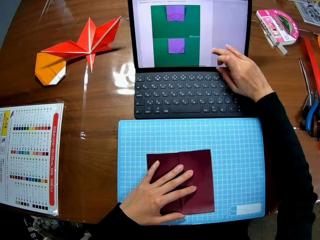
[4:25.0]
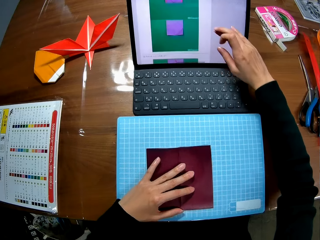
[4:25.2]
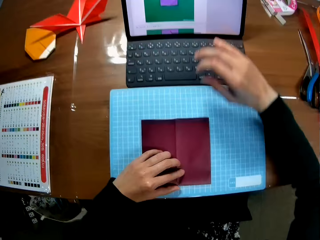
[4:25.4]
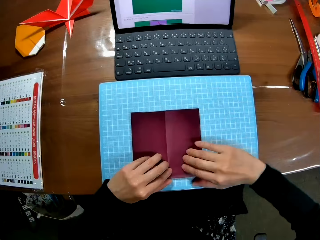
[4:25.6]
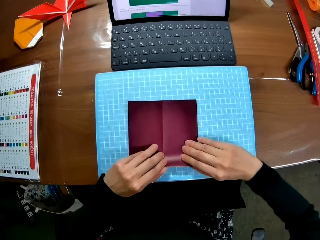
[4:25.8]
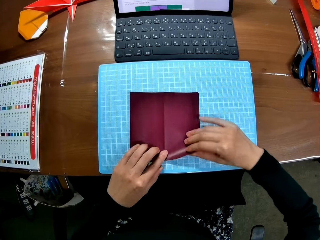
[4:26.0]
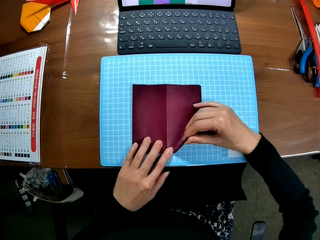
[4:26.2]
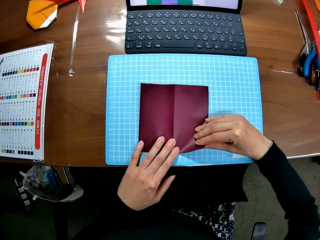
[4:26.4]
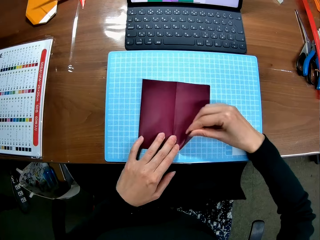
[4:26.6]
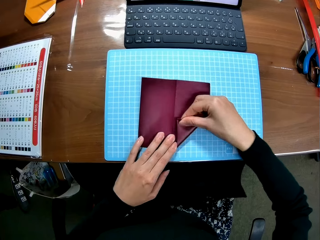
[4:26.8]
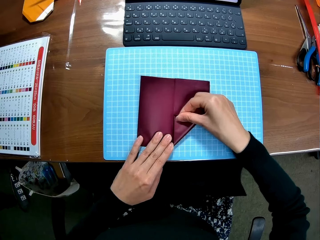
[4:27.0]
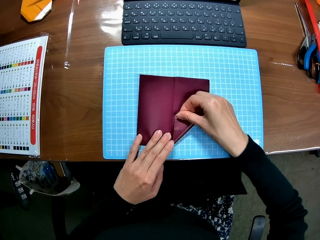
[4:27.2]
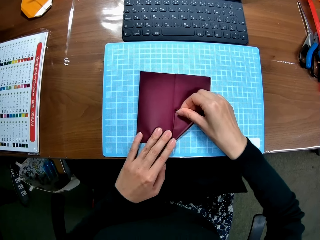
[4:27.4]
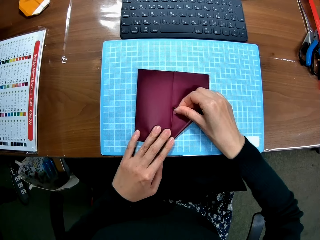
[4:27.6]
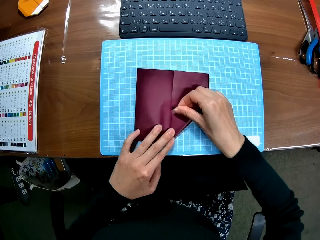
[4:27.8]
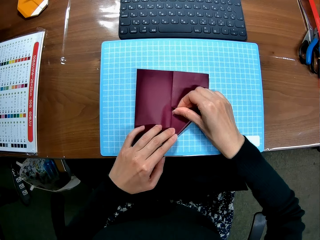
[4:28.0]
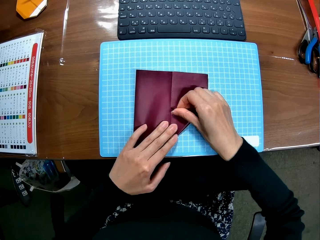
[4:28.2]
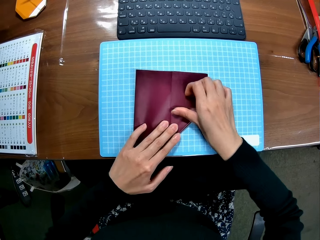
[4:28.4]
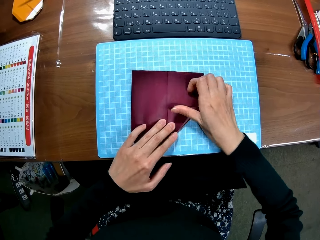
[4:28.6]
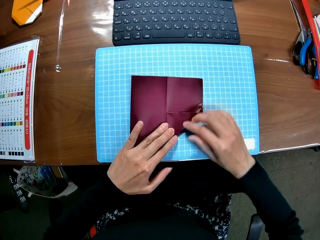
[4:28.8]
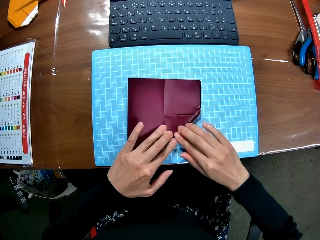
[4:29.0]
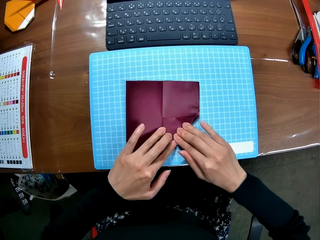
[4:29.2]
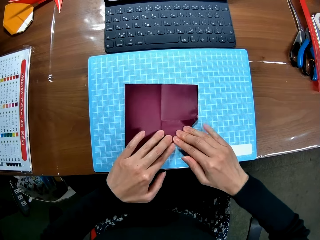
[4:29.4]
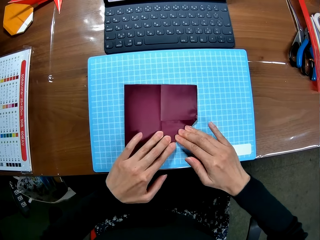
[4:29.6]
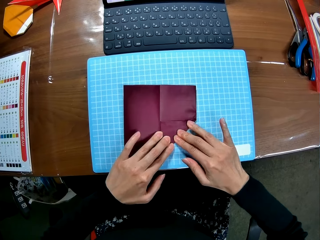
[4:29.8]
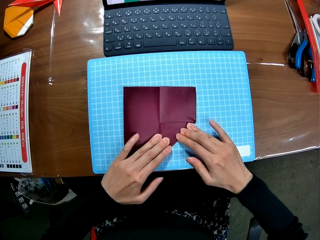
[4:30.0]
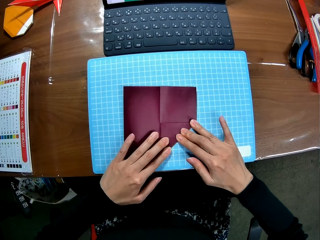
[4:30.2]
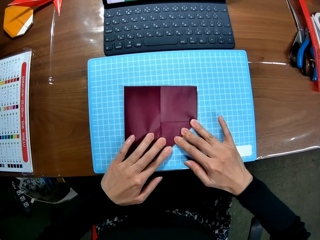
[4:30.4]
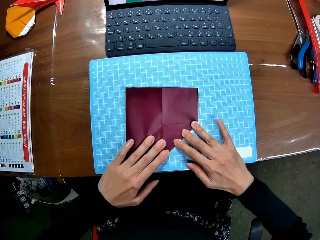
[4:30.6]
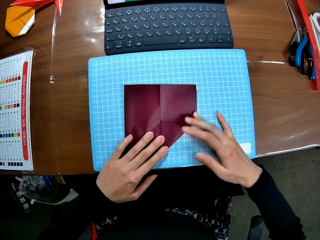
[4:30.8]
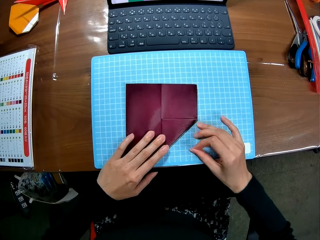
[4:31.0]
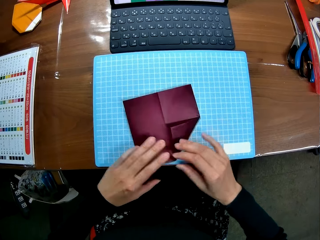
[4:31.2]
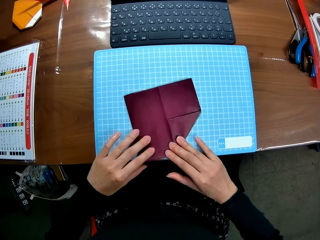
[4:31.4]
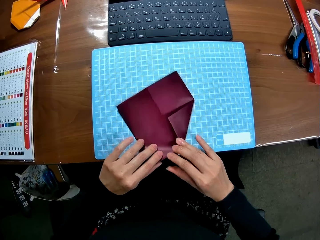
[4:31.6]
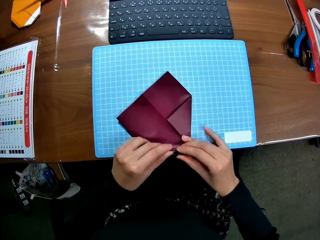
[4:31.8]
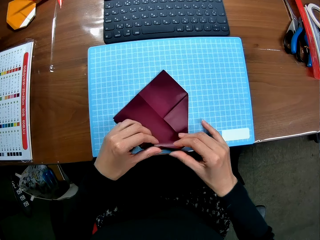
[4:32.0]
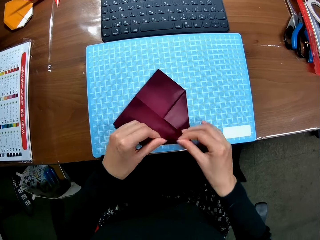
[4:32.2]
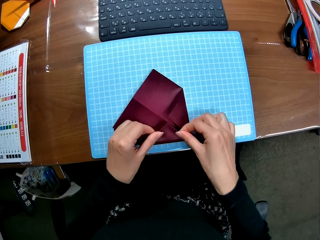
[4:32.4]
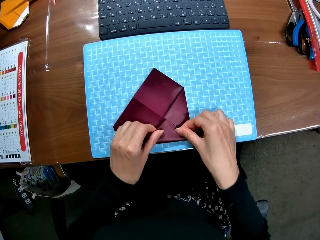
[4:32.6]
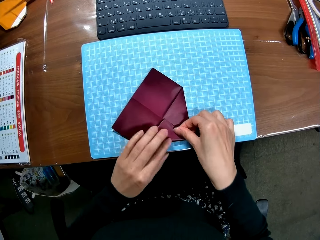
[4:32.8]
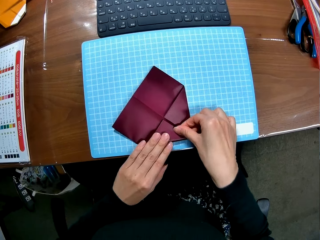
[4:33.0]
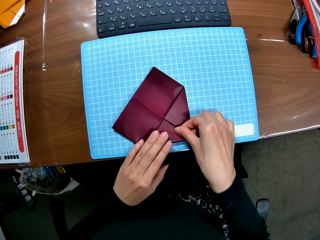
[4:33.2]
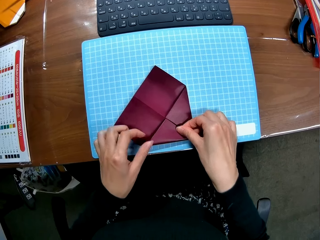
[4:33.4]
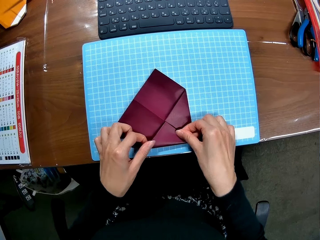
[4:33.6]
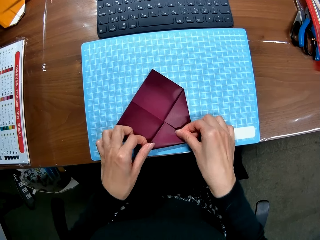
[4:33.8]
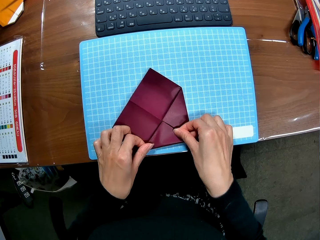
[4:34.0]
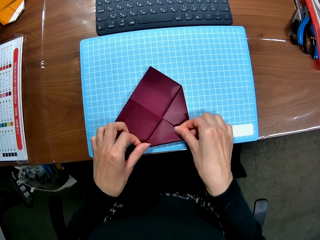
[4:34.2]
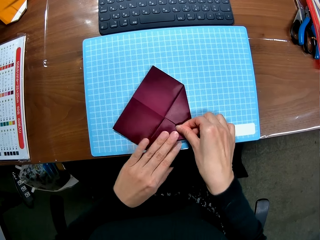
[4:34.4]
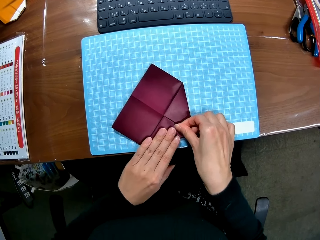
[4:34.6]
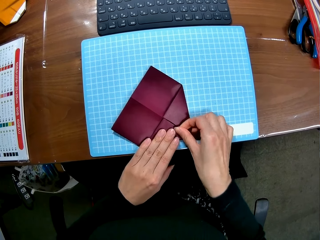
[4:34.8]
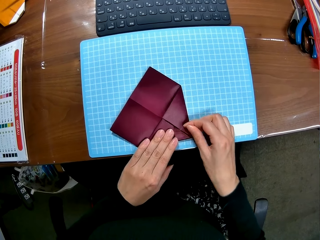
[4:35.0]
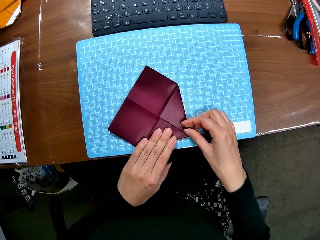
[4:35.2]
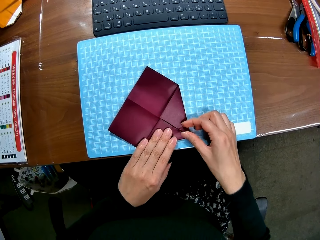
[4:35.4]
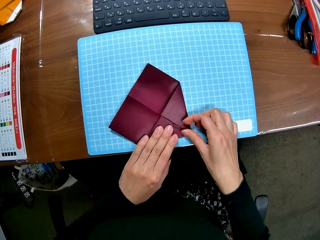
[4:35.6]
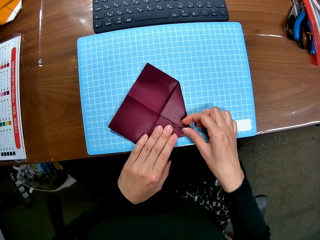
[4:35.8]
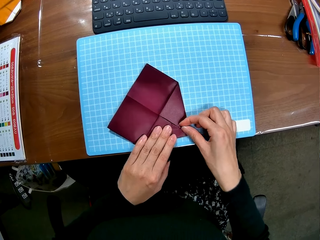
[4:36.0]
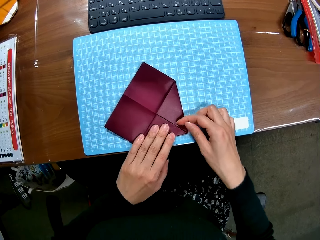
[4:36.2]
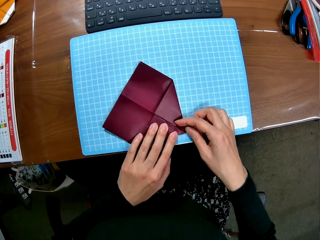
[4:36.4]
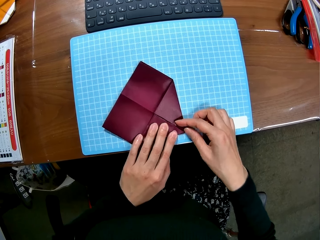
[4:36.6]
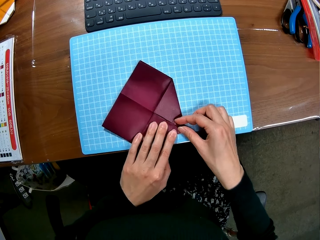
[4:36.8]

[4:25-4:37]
The camera wearer folds the paper. They align the paper.

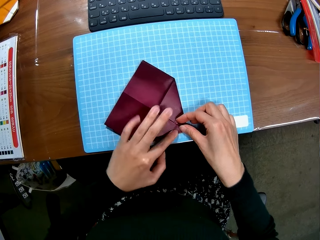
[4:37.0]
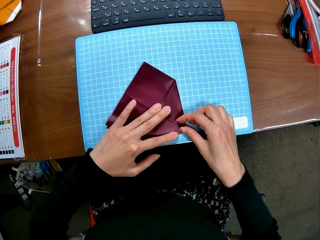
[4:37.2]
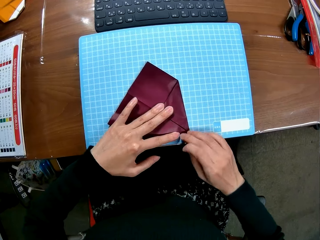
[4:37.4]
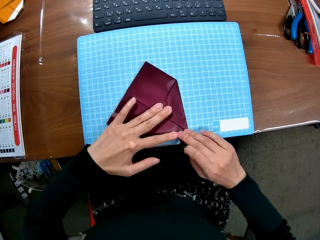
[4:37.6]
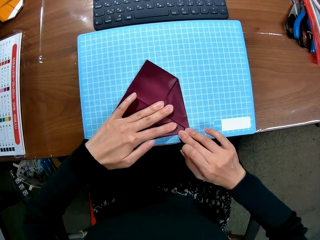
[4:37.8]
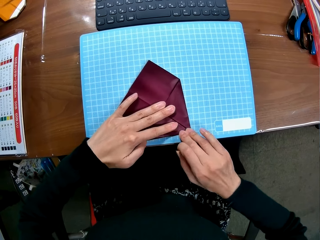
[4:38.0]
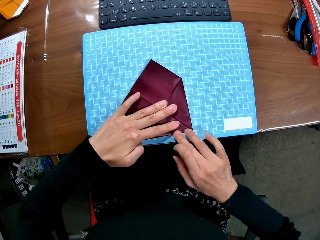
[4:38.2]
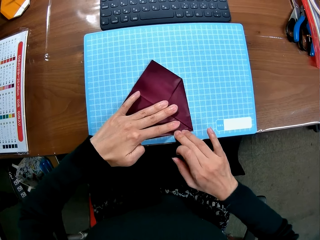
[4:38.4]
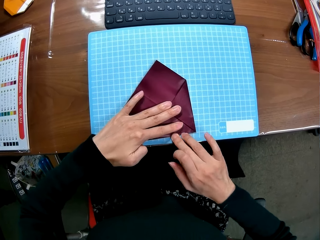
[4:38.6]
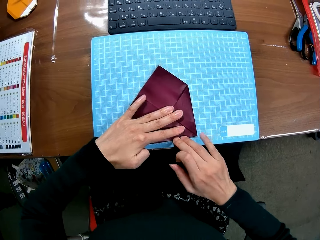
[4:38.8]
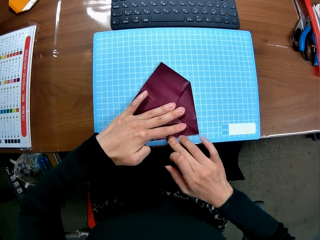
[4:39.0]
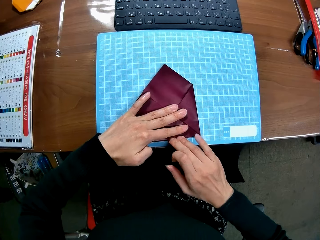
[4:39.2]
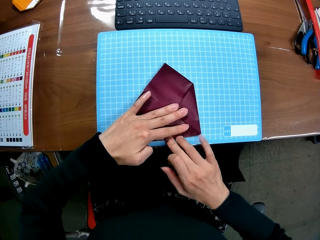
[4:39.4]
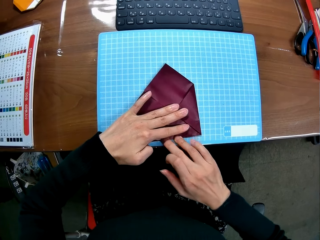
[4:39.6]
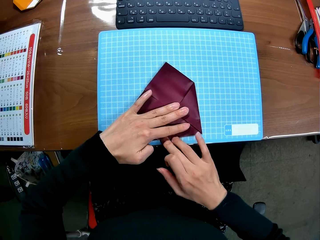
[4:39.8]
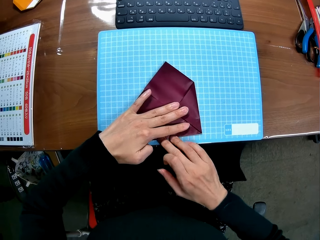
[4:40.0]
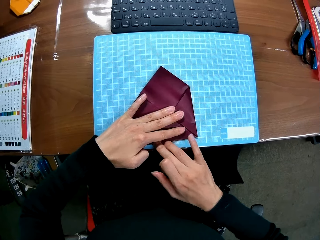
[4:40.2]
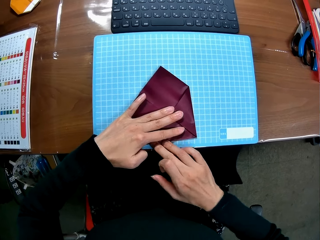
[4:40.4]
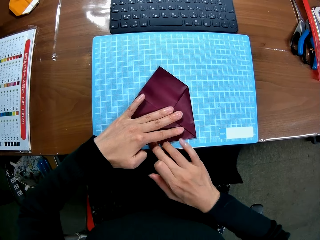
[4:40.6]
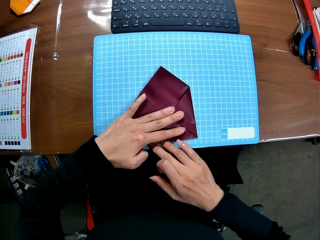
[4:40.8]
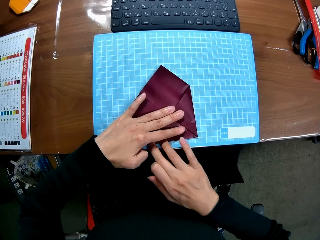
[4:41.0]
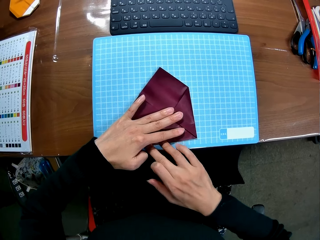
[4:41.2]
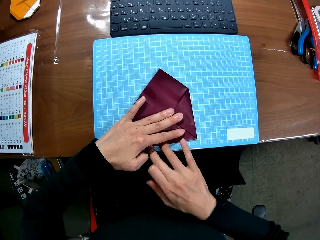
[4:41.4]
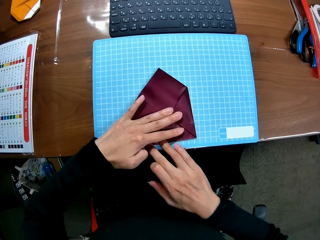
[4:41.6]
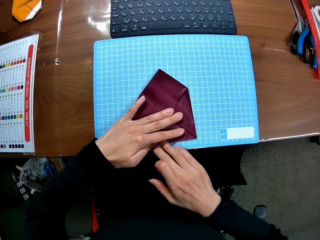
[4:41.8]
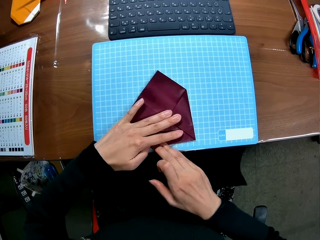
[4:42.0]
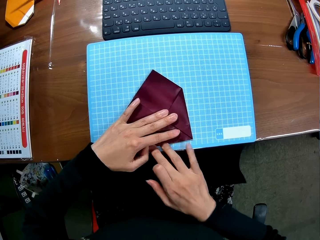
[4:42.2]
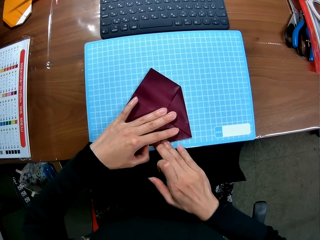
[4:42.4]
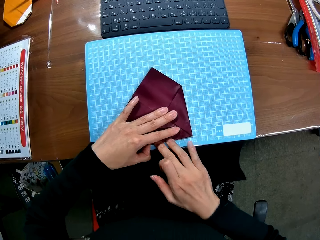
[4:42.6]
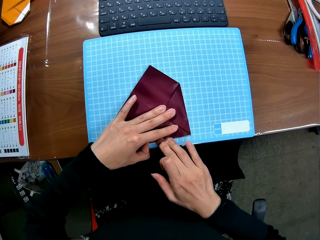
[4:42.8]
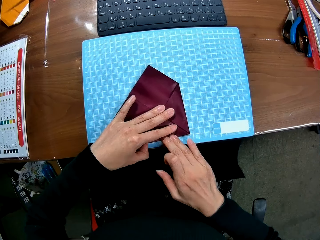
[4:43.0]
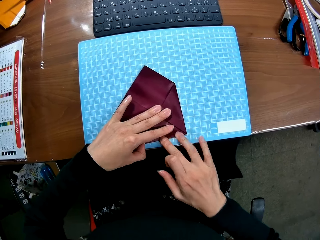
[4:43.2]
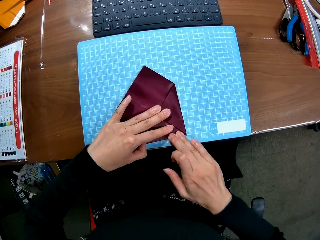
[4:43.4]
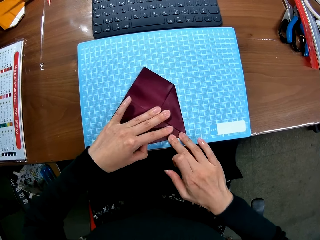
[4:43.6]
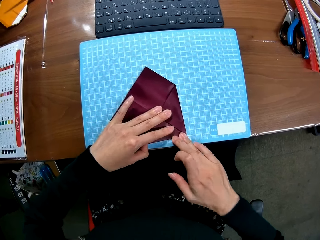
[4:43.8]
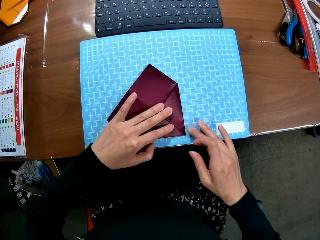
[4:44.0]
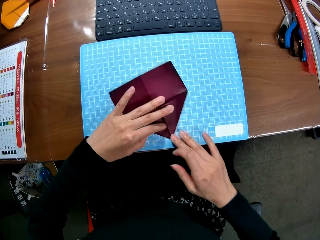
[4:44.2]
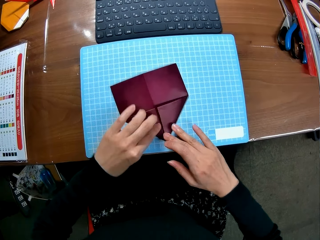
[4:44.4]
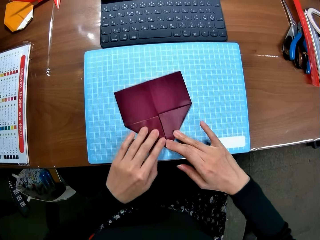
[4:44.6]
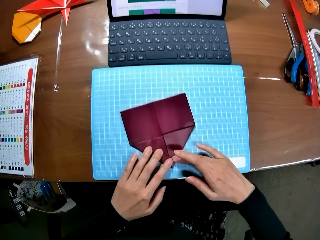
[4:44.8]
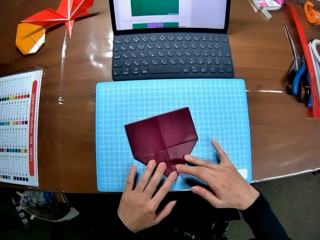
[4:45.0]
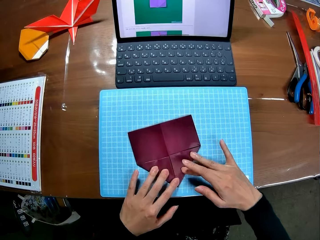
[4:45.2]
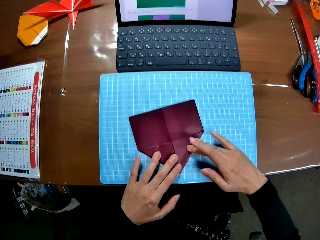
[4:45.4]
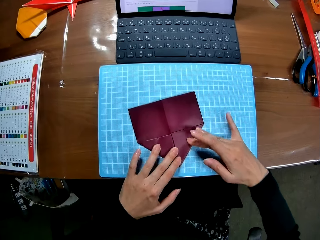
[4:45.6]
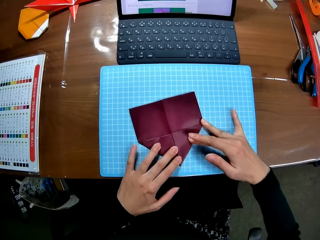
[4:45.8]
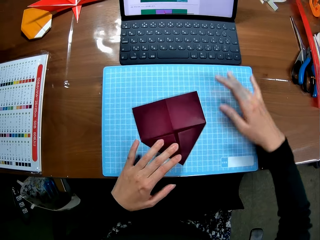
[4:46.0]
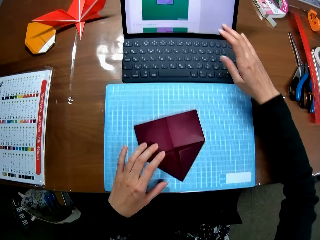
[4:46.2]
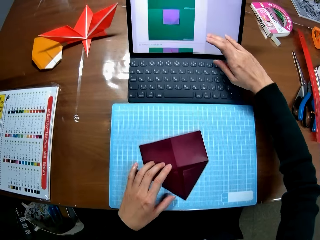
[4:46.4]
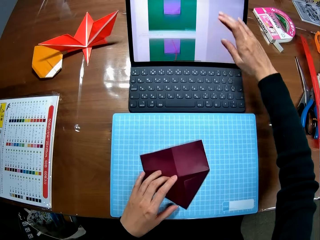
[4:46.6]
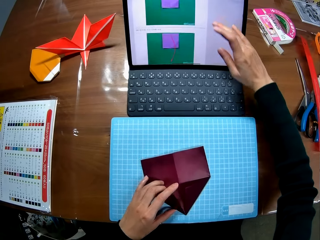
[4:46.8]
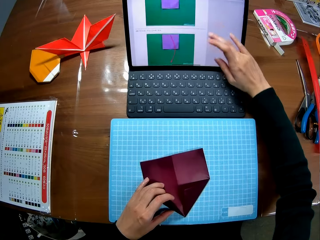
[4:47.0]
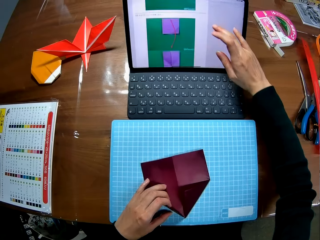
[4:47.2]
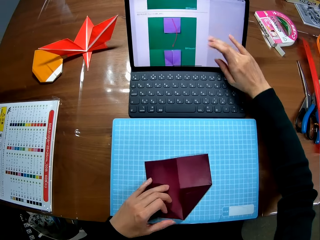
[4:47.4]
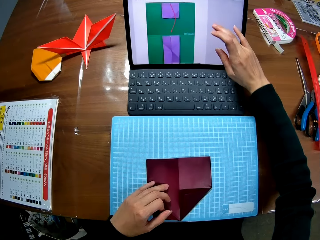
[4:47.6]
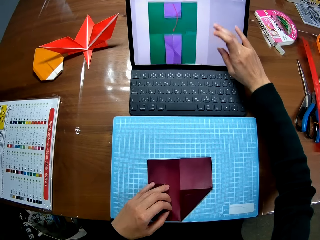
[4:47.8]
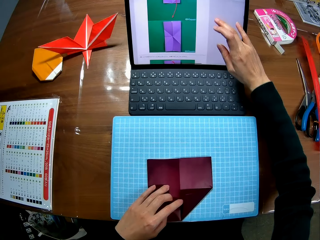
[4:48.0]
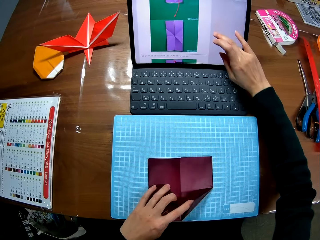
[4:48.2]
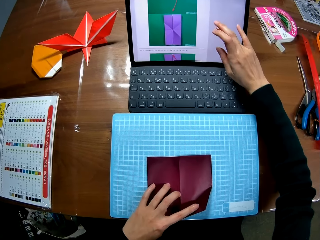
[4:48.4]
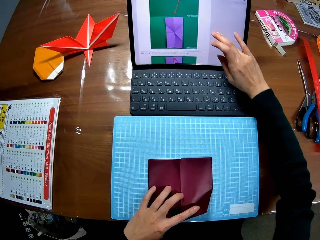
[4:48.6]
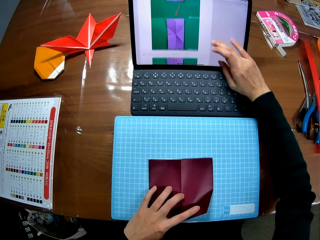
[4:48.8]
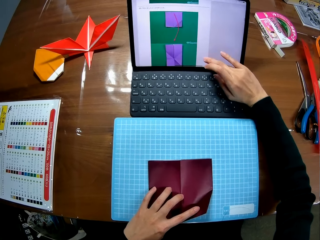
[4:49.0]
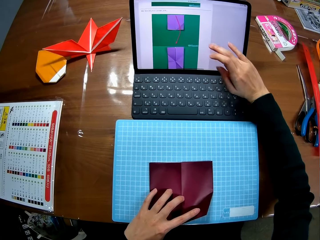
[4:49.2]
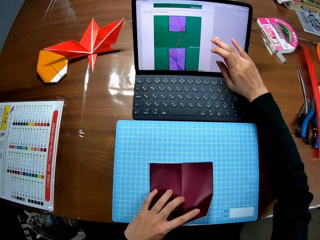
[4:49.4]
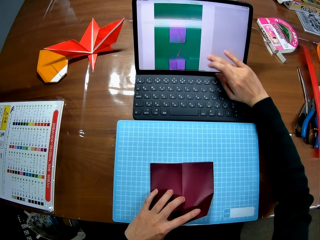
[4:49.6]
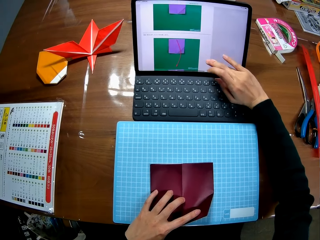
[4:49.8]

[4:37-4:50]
The camera wearer touches the screen. They operate the laptop.
